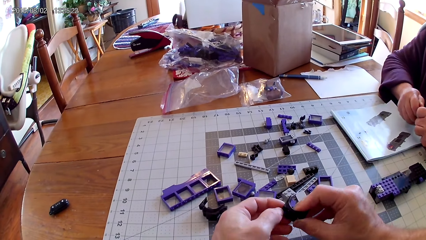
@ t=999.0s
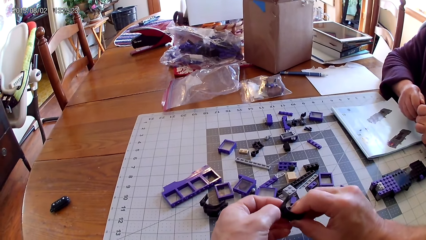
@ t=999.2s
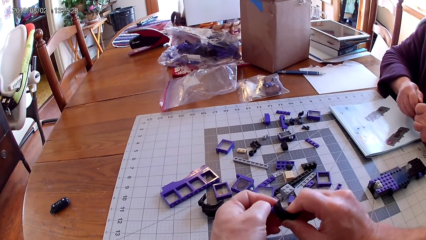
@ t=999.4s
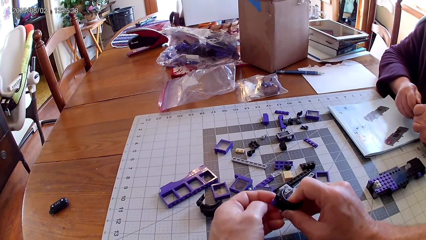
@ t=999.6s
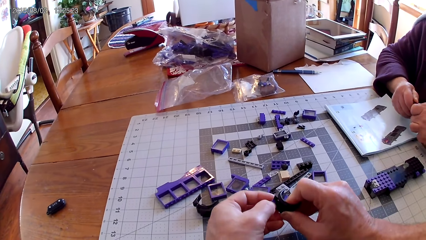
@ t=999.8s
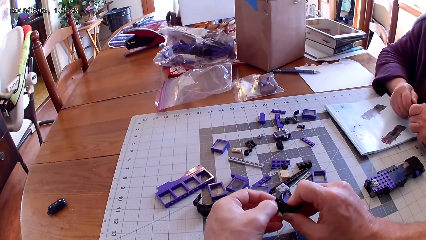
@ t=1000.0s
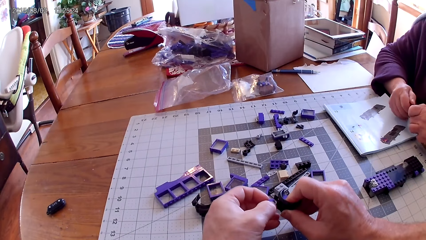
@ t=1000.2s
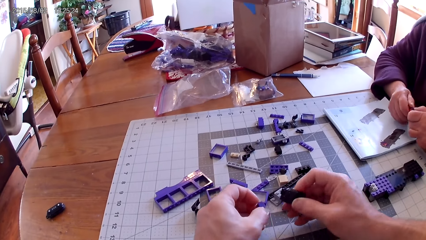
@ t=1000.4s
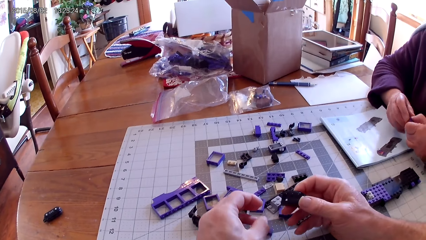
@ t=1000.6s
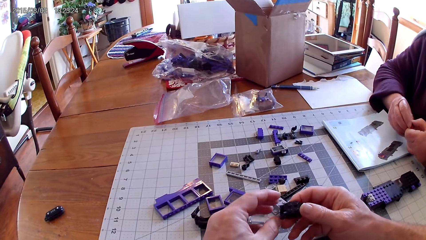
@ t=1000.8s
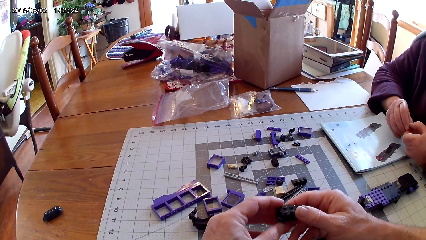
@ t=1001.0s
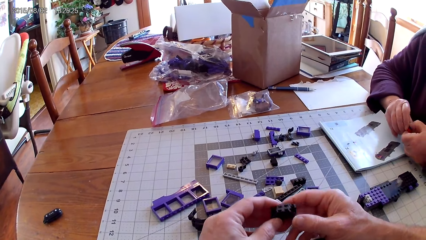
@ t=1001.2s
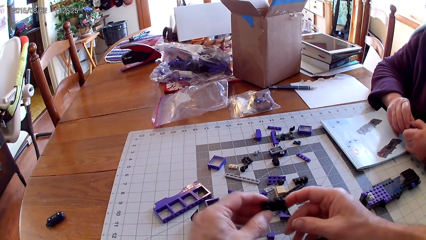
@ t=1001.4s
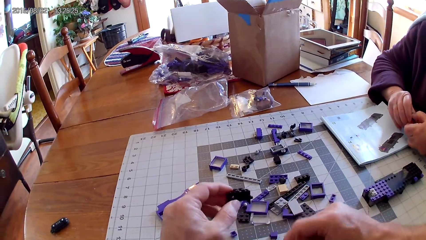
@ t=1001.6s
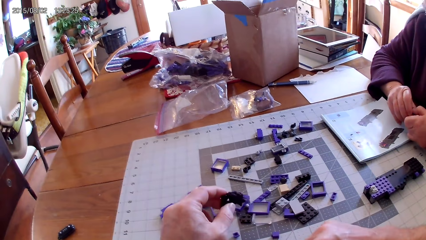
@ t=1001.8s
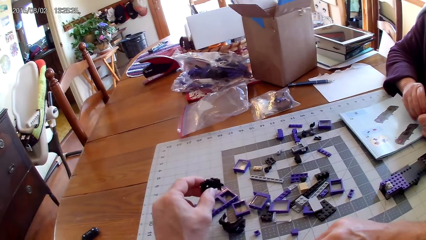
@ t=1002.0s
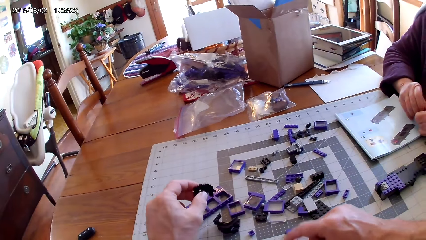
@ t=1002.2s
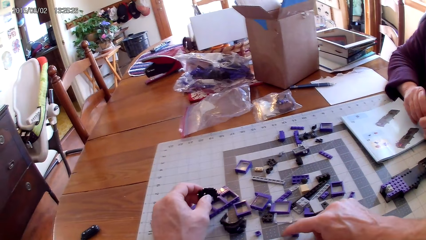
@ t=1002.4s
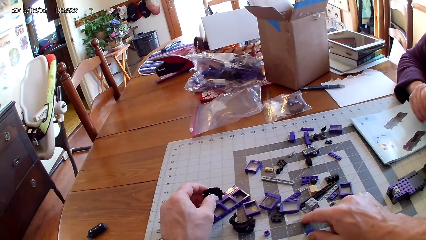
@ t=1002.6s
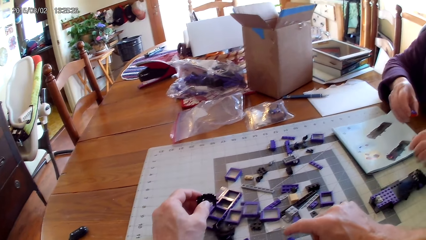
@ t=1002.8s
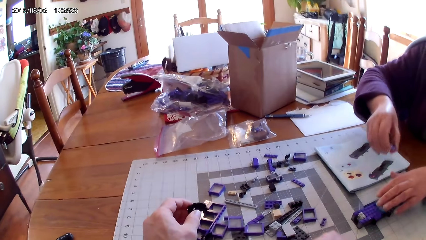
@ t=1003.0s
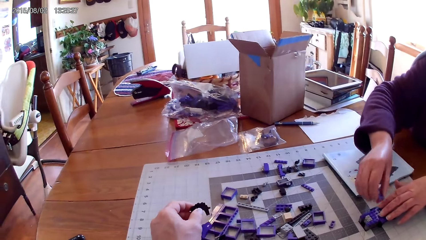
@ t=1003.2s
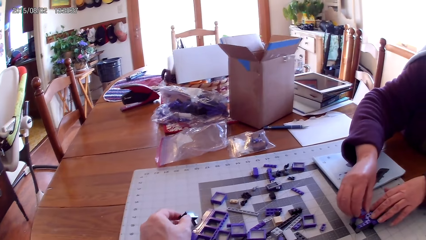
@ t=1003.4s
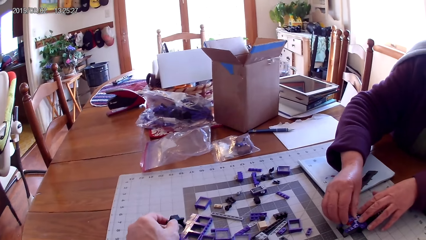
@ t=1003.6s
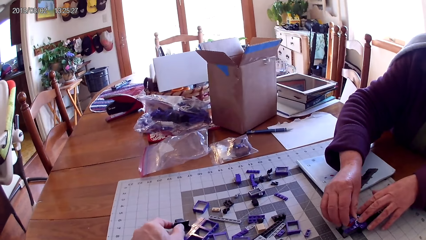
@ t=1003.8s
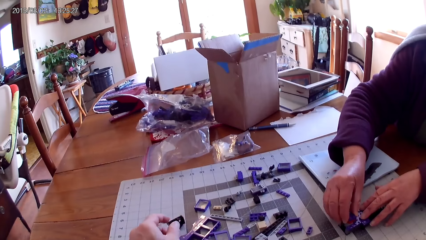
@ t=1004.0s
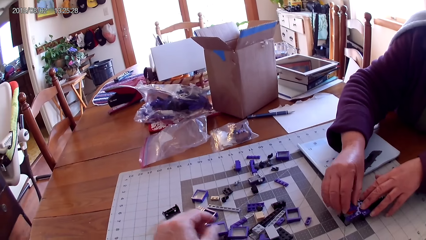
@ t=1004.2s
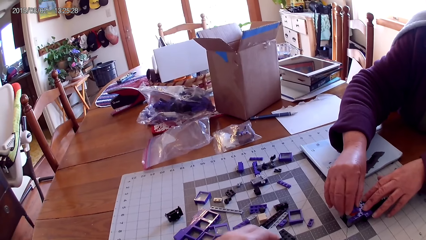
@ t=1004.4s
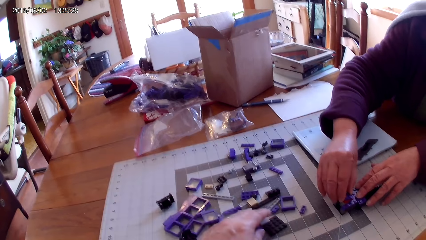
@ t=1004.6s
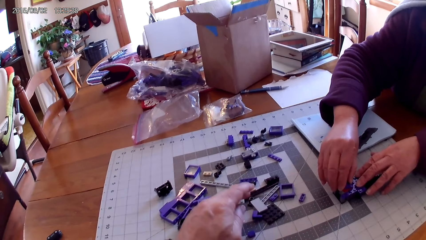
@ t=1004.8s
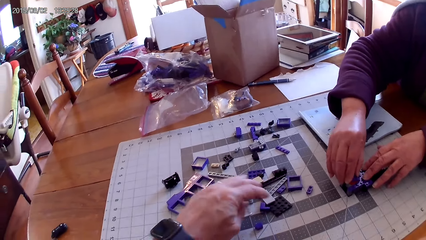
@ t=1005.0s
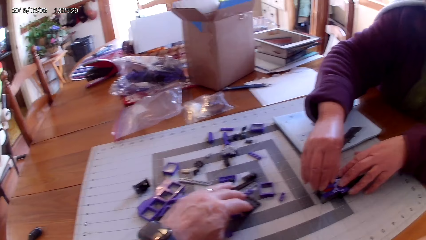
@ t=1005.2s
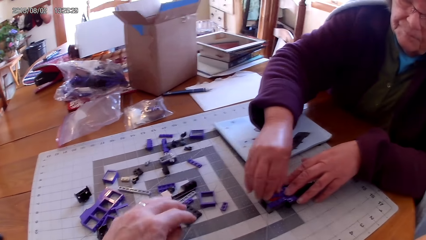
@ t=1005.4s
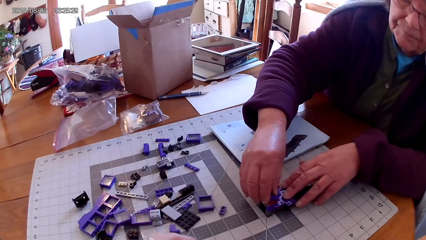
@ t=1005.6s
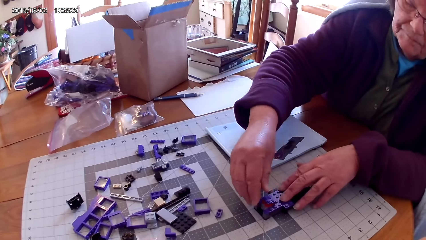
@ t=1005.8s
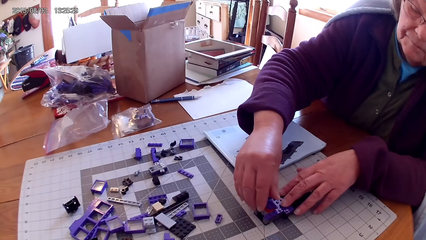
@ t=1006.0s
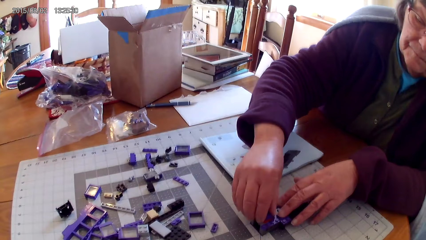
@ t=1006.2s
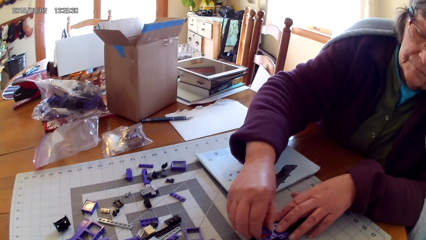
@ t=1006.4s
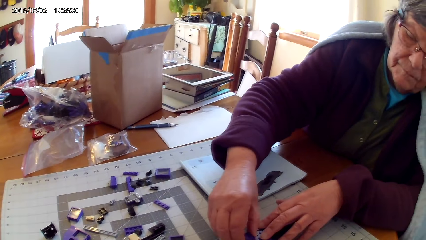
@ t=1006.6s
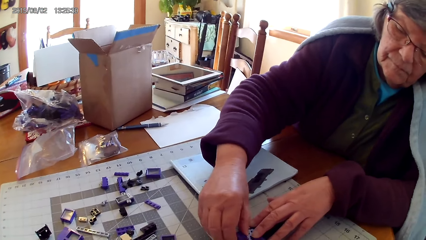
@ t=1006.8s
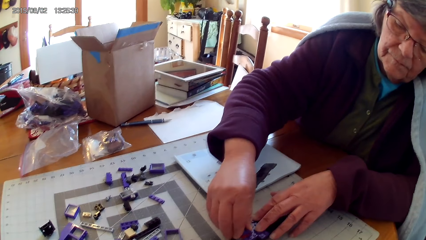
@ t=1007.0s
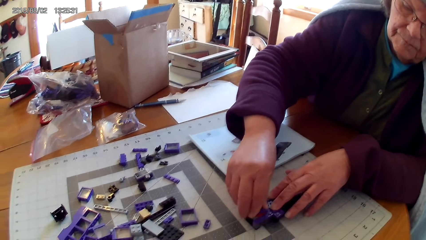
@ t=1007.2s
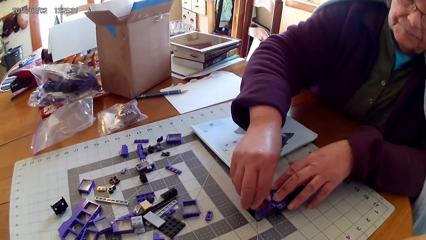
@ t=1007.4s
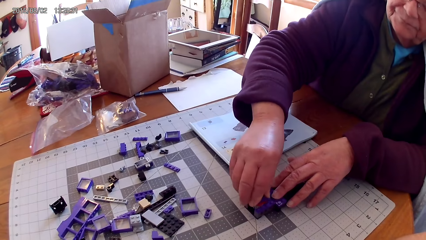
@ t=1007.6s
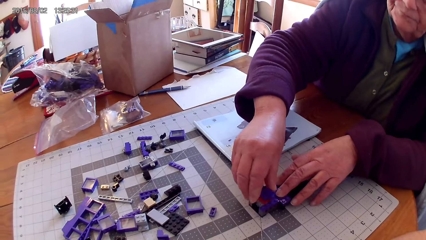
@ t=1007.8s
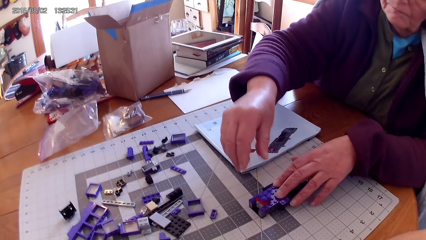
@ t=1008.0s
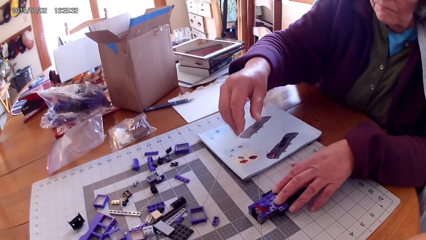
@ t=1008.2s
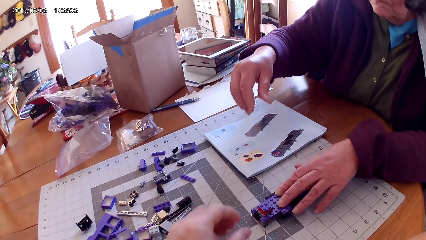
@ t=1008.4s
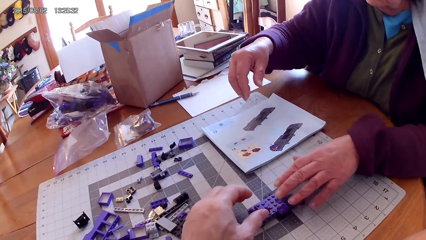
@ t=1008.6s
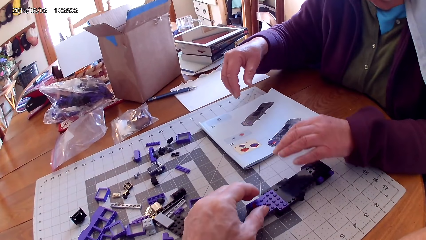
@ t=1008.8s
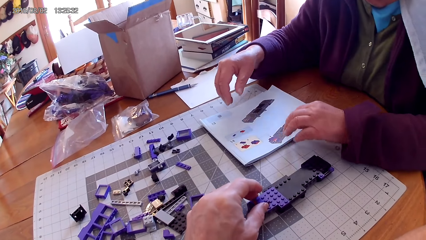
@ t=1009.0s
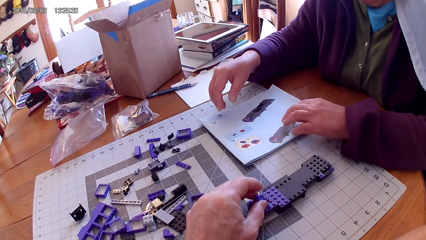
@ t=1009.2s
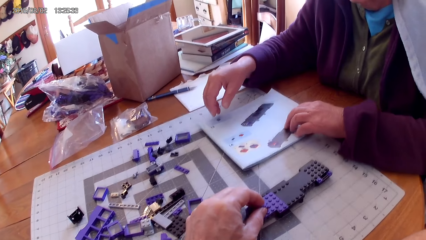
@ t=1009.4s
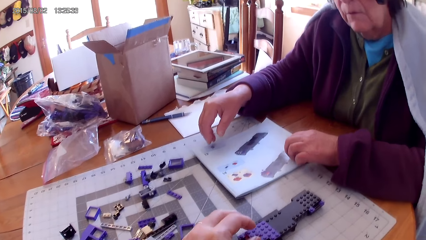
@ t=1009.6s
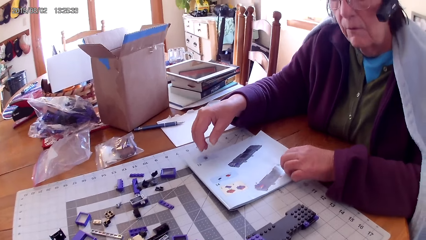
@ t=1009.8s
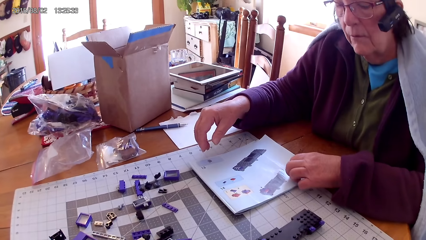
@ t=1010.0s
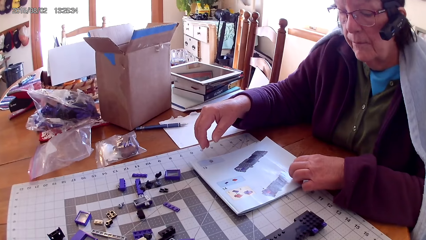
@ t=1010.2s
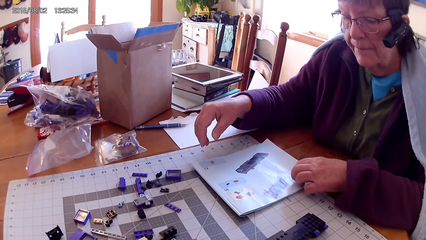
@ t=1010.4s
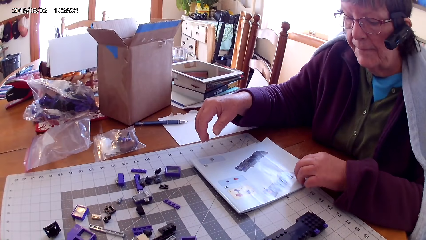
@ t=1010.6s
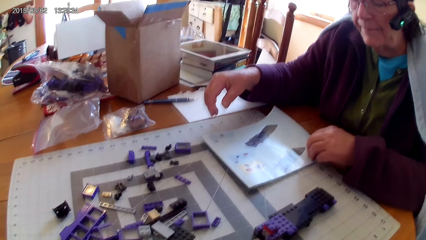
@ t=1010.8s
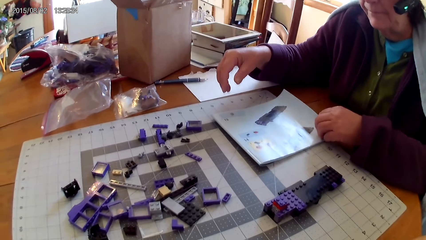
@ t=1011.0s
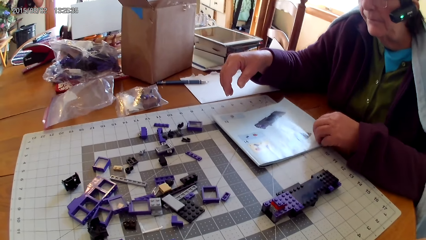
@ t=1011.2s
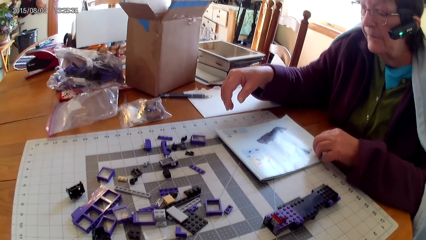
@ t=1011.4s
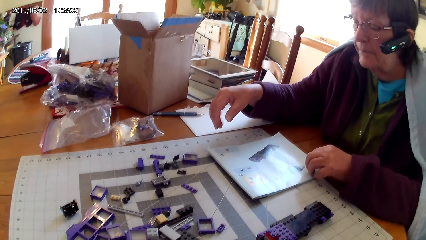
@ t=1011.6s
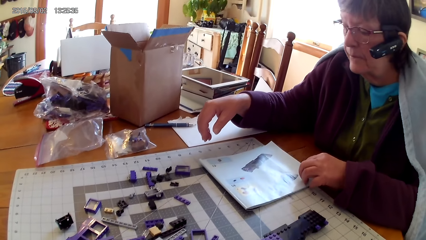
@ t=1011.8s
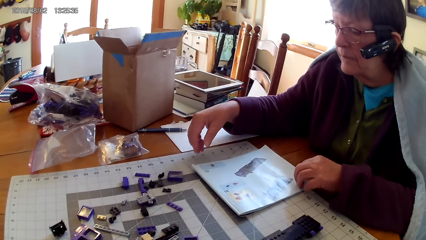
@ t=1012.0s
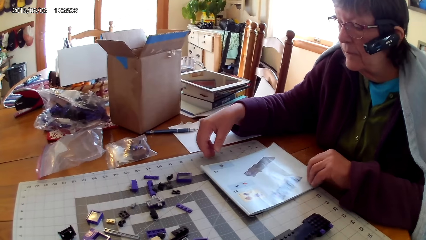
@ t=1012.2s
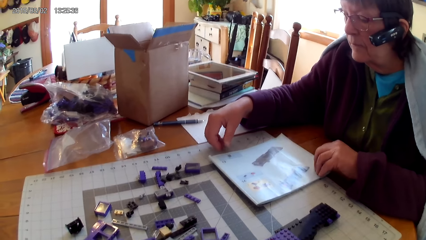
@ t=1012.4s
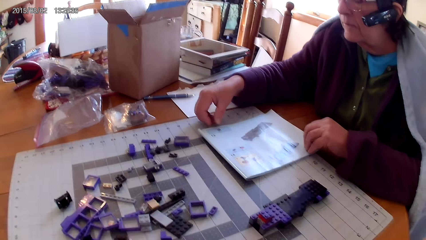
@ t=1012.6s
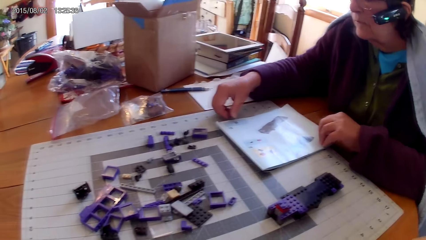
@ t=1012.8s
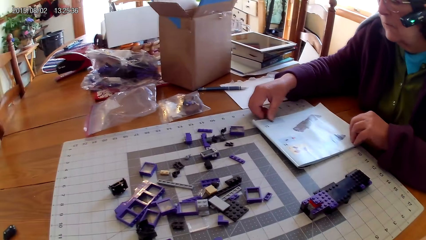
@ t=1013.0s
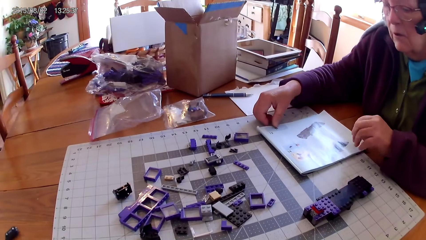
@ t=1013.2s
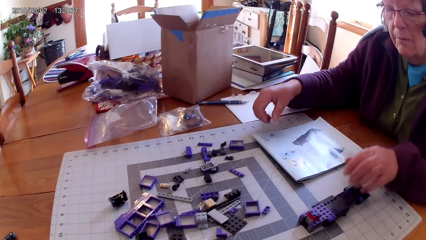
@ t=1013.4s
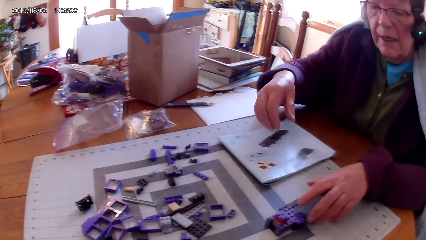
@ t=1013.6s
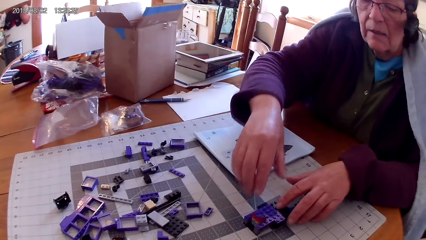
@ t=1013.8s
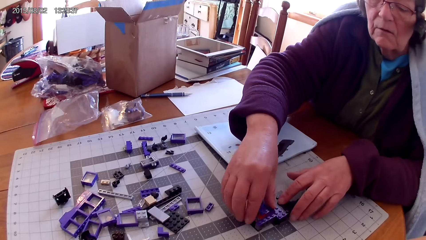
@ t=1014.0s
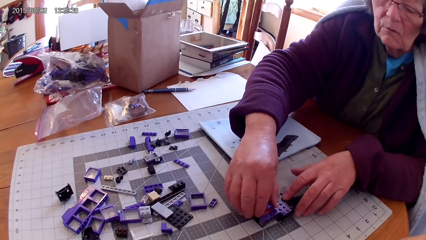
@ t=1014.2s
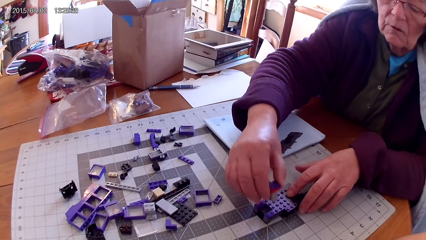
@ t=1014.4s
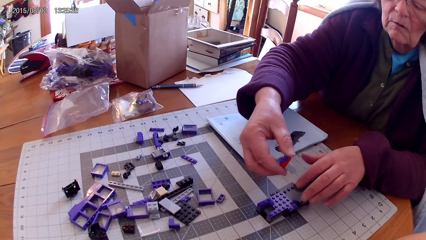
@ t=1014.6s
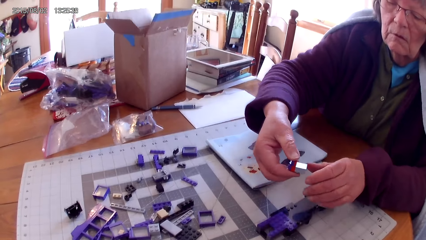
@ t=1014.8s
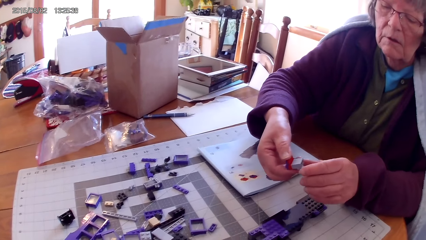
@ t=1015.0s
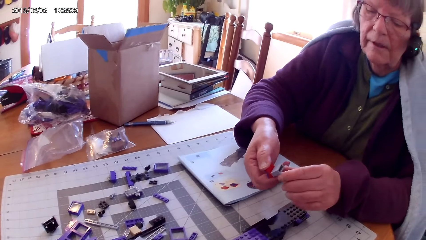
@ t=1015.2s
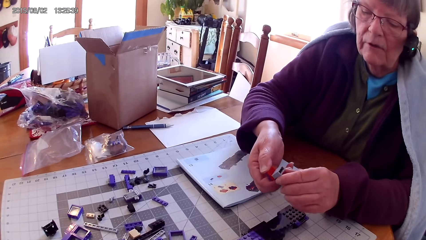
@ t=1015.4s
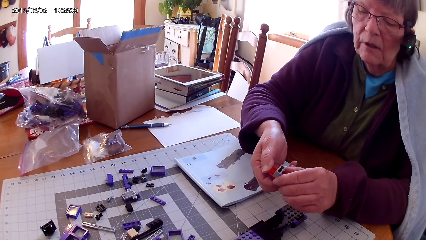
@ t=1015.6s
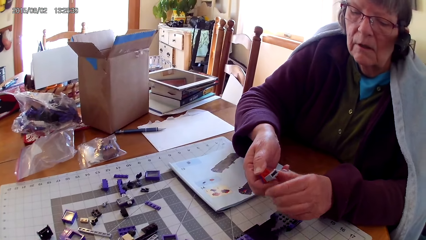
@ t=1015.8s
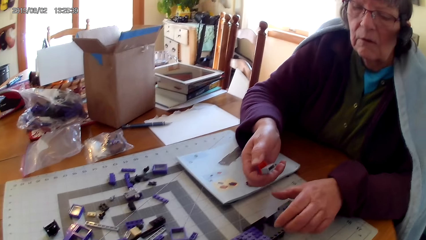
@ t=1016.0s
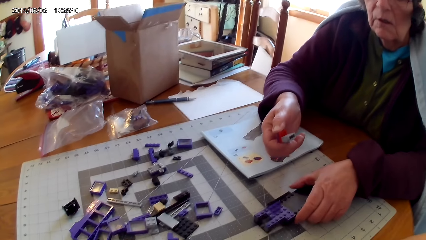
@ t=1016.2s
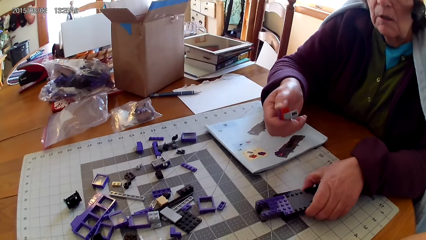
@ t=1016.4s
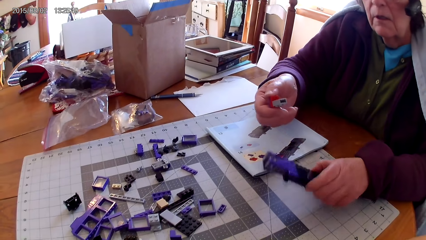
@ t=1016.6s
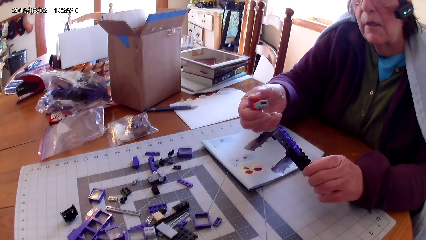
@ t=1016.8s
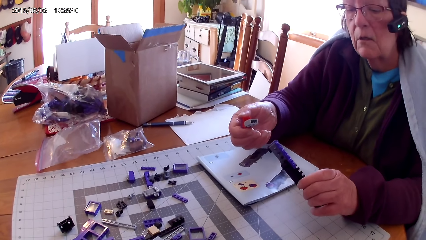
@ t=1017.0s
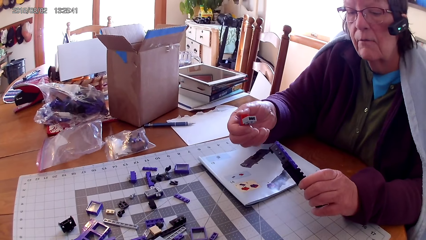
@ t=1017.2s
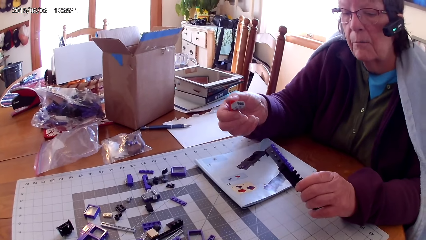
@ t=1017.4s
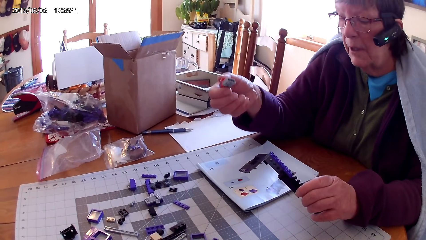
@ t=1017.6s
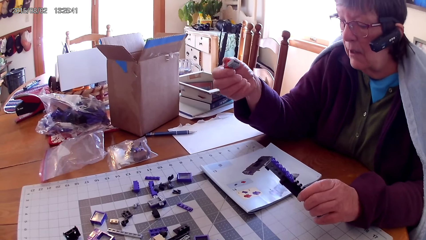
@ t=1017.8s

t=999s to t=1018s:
The camera wearer puts the spare part on the table. They loosen the spare parts. They put the spare parts on the table. They arrange the spare parts. A woman fixes a spare part in something. The camera wearer arranges the spare parts on the table. The woman fixes the spare part in something. The camera wearer fixes something. They hold a plastic. The woman reads the manual book. She touches something, takes a spare part, takes something and looks at something.
